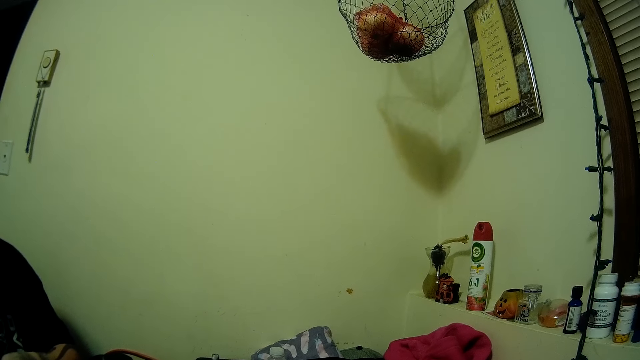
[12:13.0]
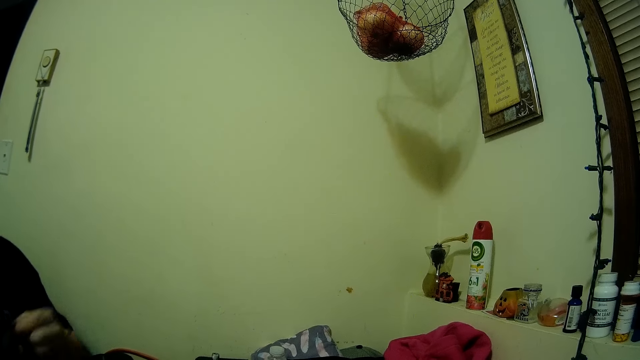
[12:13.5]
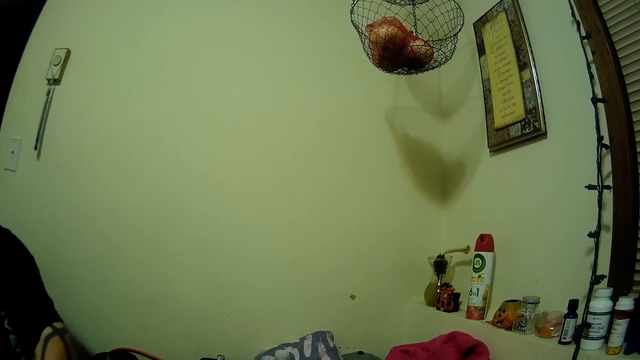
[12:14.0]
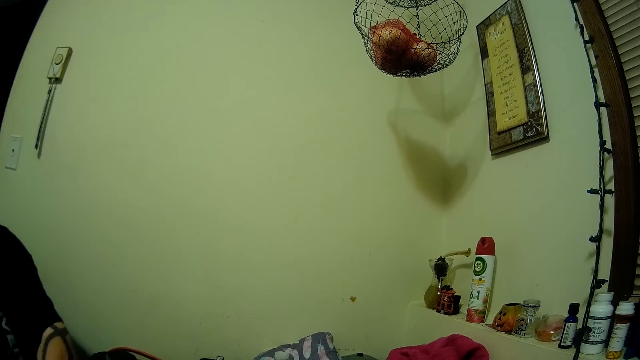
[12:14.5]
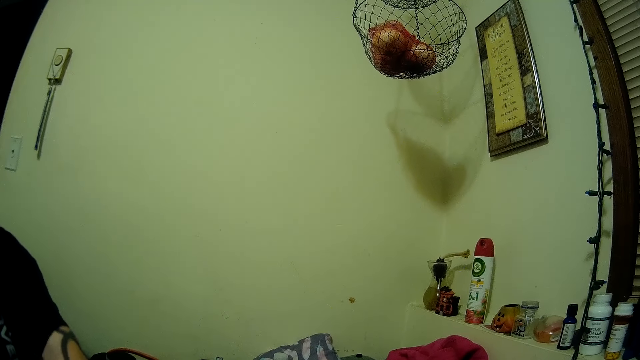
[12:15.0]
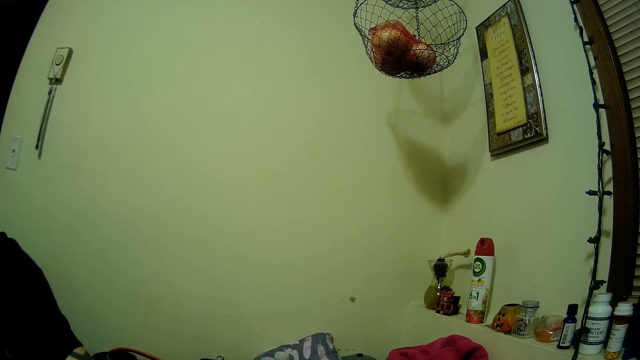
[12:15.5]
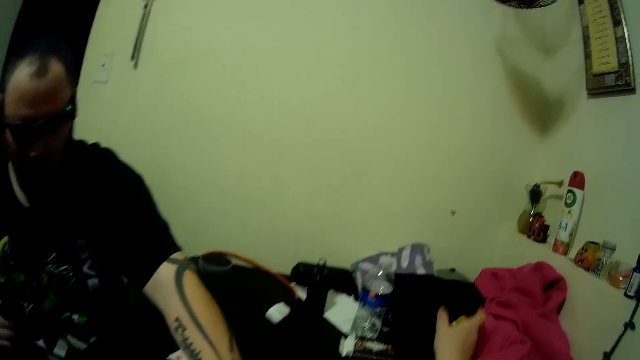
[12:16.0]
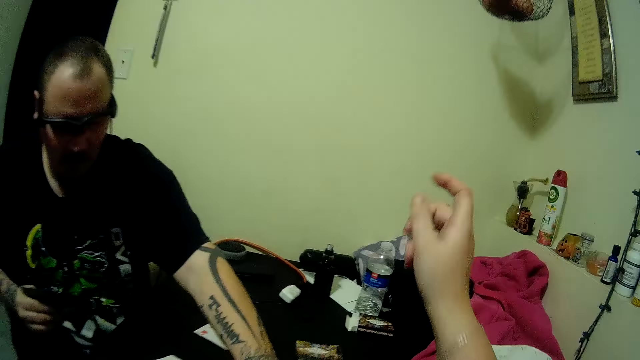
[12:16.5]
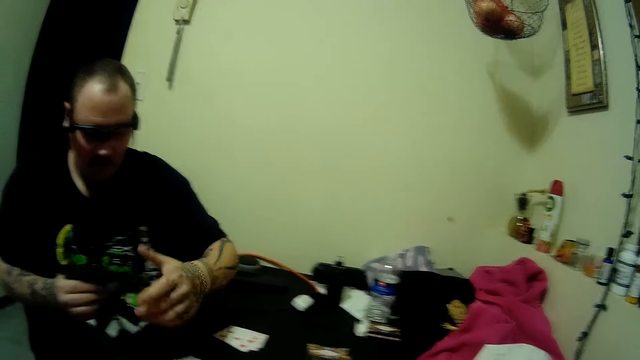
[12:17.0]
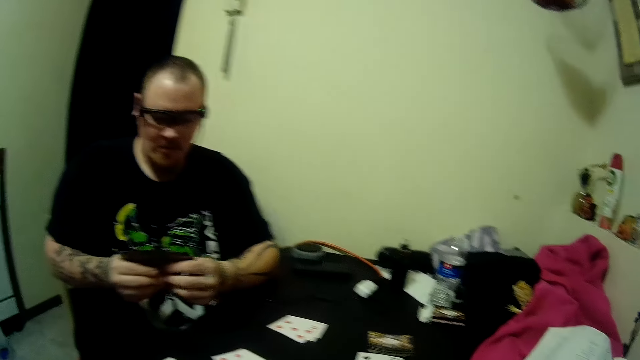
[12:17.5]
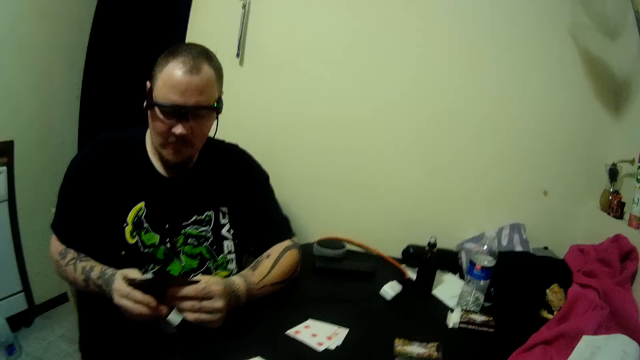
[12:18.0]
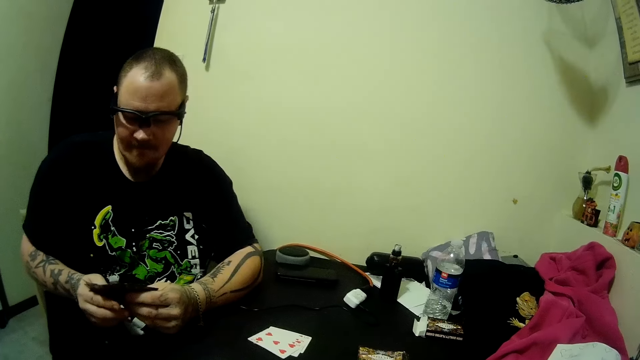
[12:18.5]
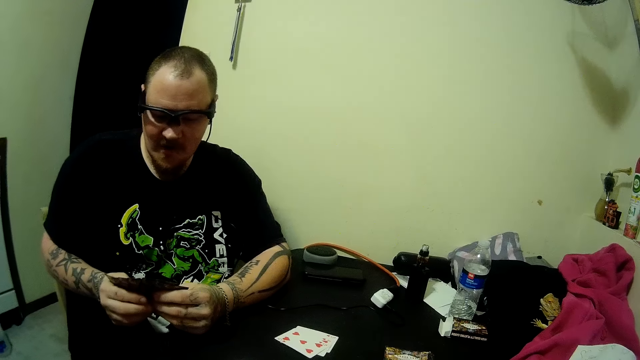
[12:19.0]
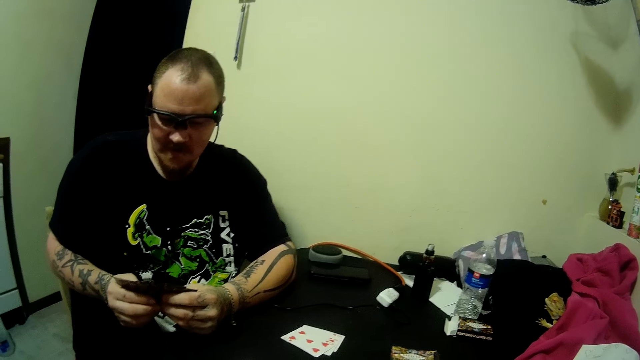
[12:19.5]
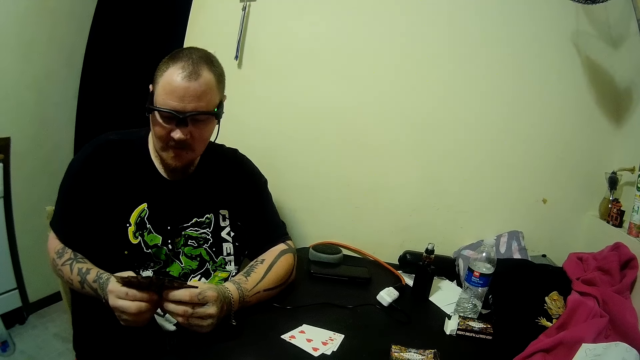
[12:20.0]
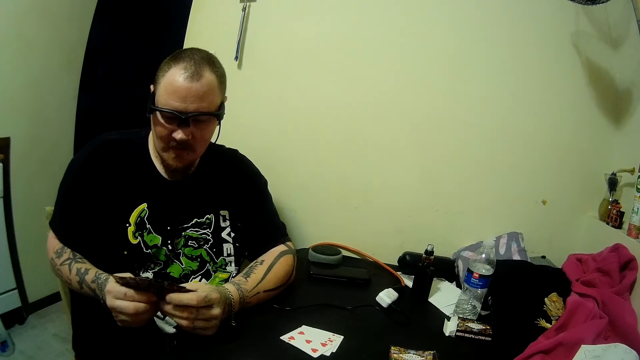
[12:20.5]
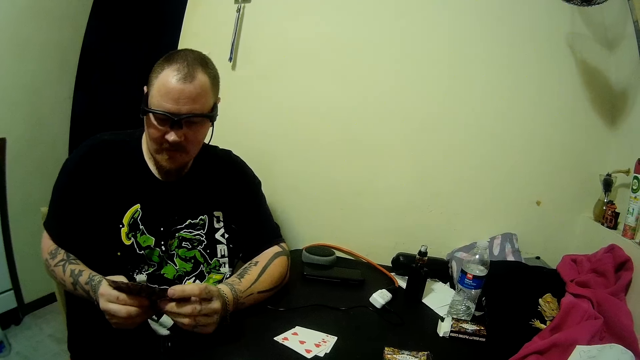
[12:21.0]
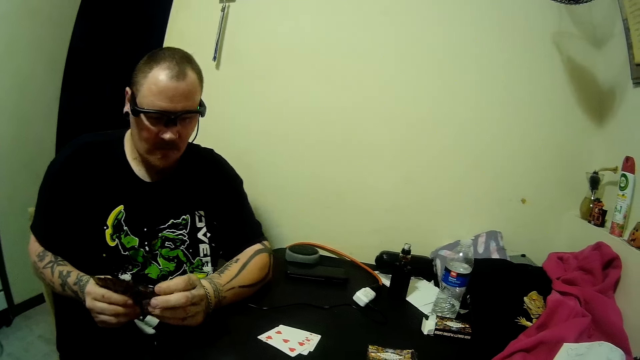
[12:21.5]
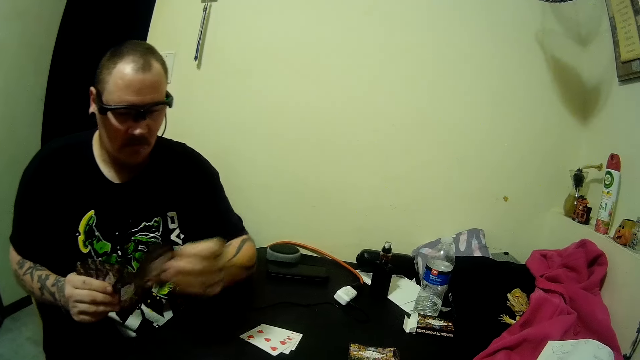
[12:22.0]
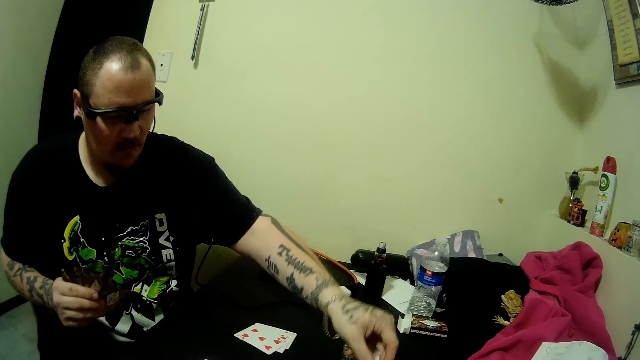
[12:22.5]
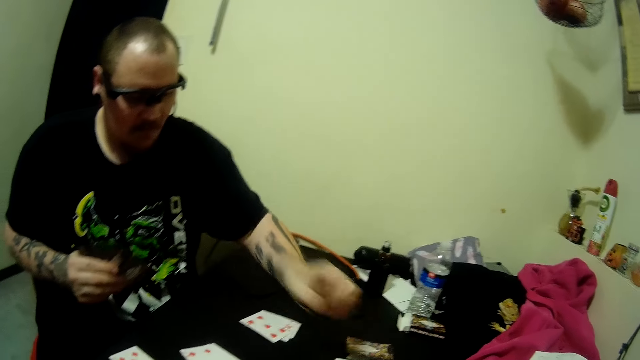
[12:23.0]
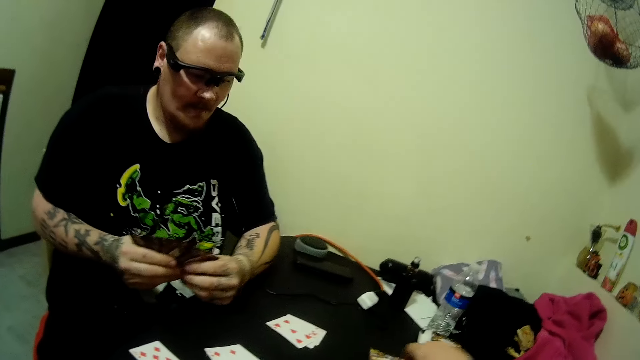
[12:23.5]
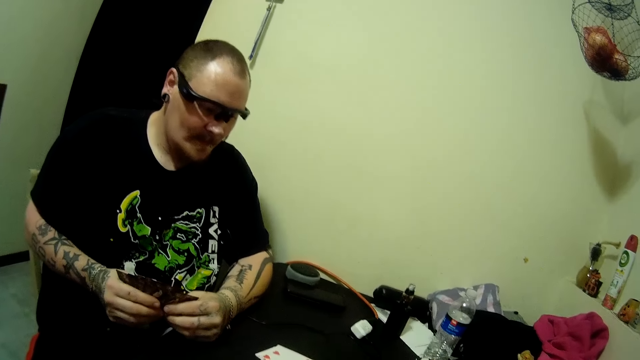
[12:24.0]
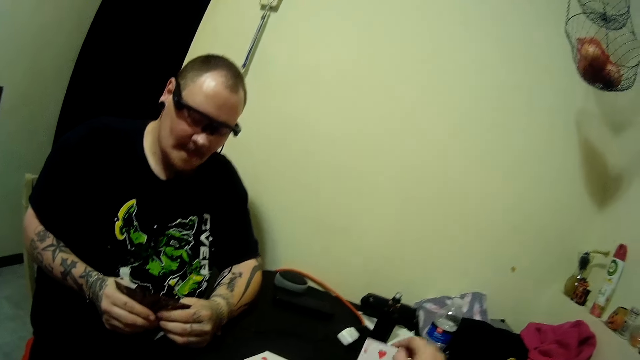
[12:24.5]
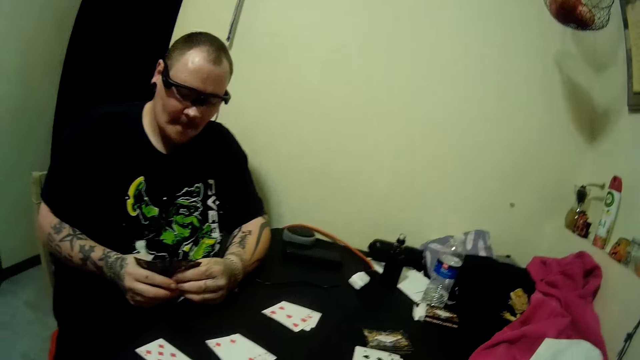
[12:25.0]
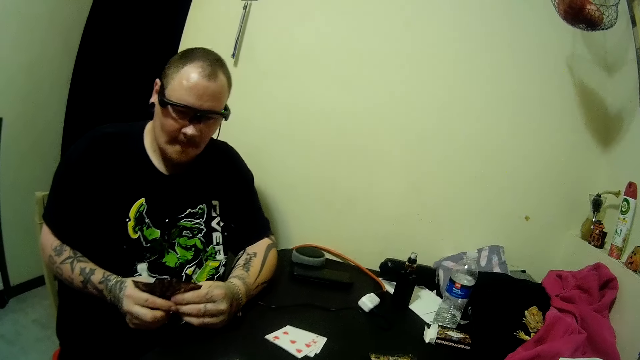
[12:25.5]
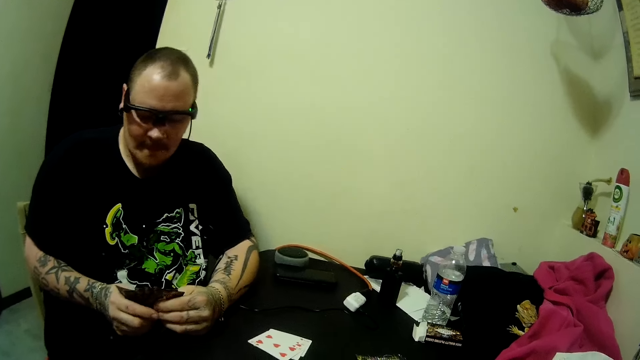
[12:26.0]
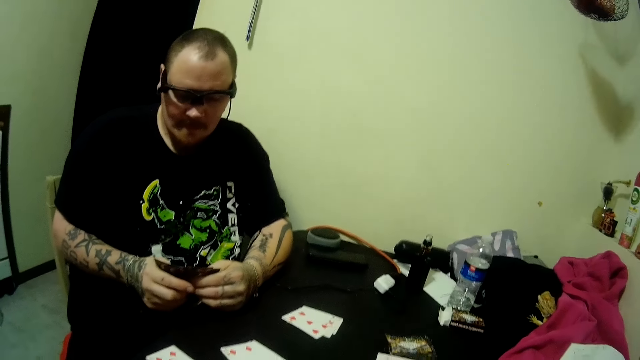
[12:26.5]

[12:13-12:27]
The camera wearer moves a hand. A man holds cards with hands and drops a card on the table. The man holds cards with hands. The camera wearer holds up a card.

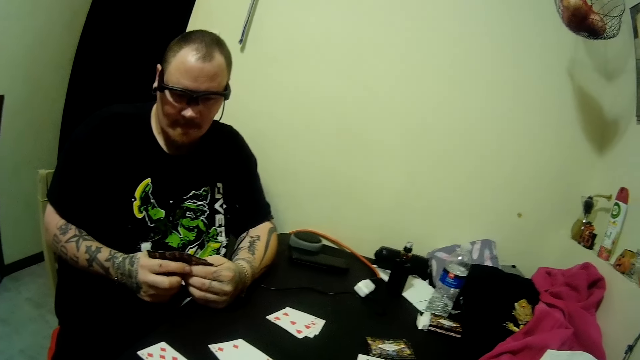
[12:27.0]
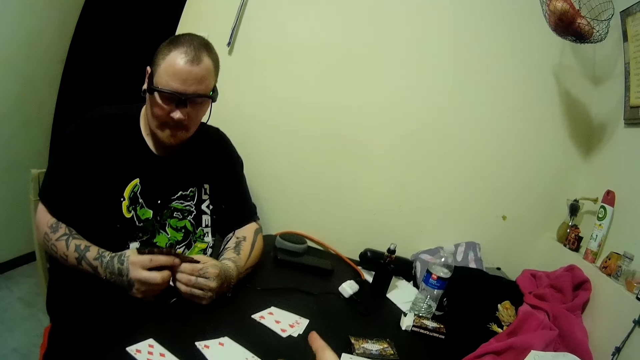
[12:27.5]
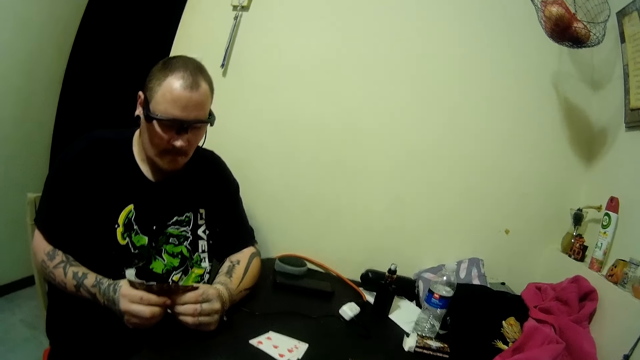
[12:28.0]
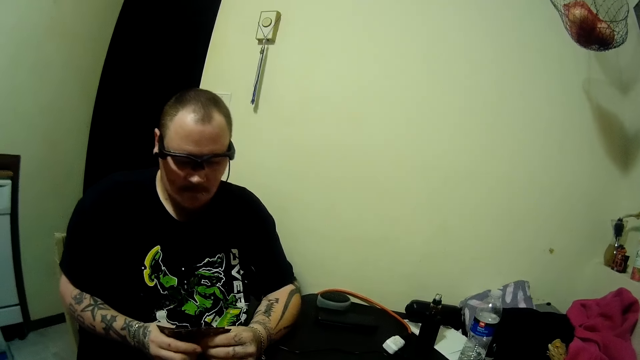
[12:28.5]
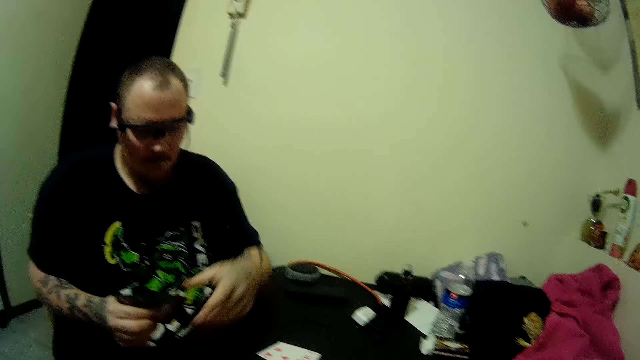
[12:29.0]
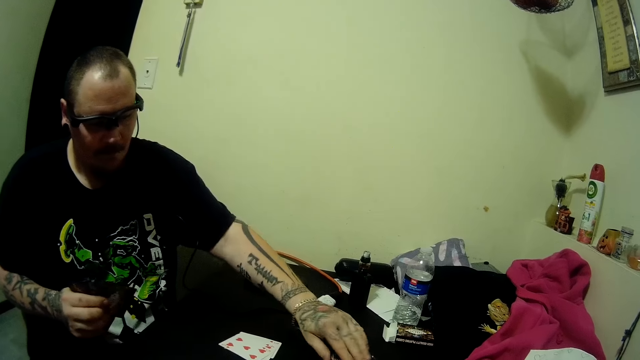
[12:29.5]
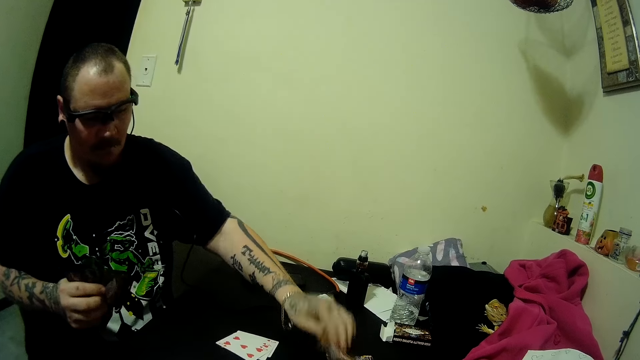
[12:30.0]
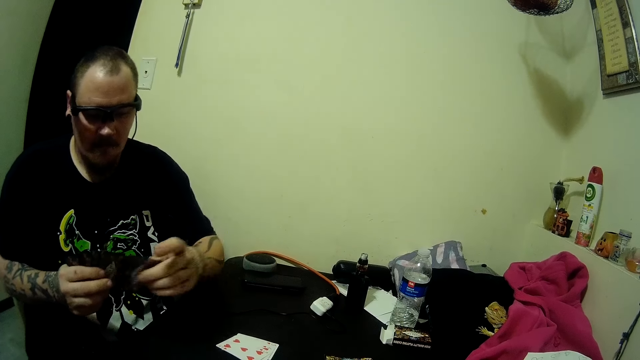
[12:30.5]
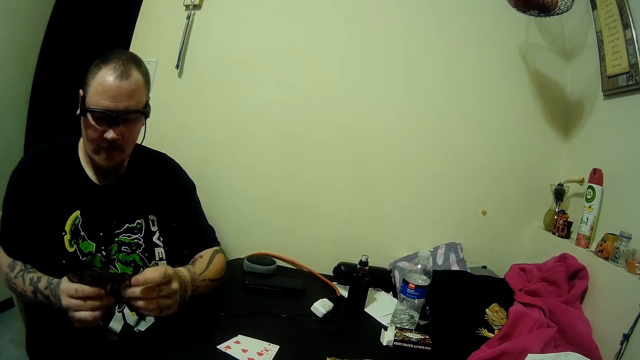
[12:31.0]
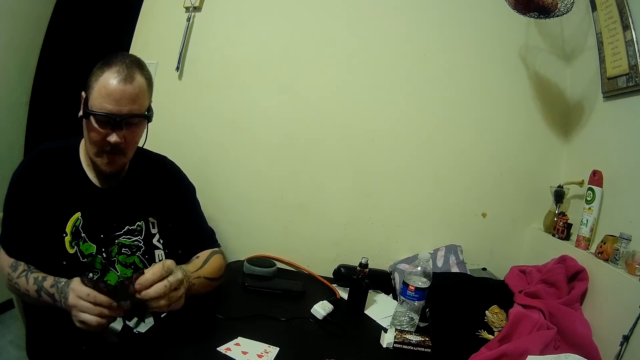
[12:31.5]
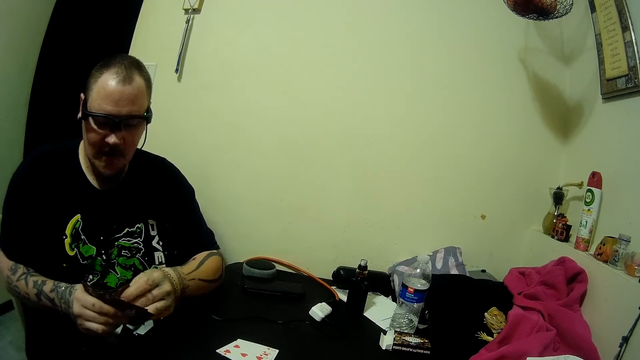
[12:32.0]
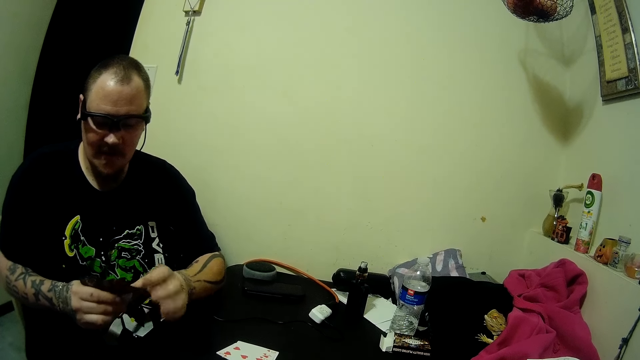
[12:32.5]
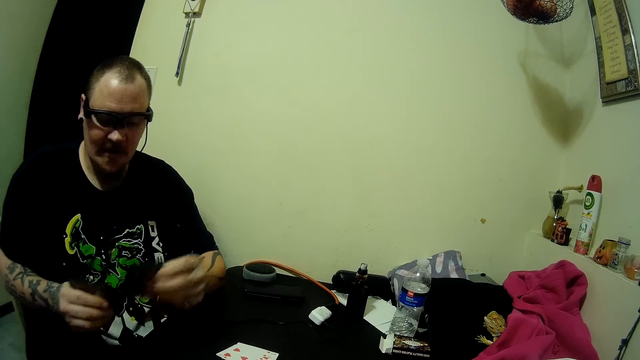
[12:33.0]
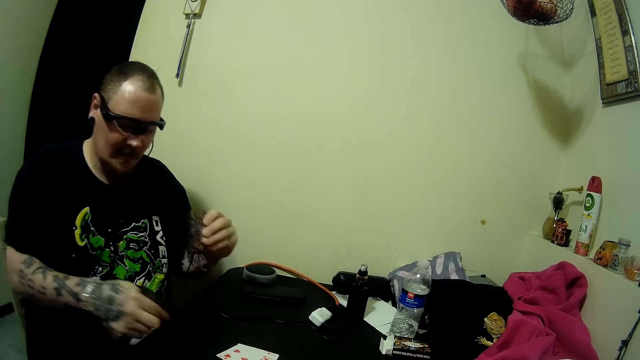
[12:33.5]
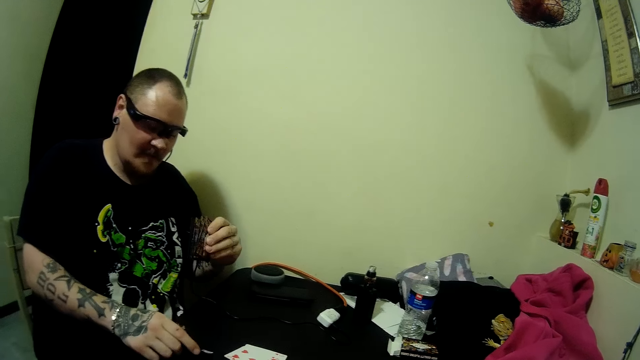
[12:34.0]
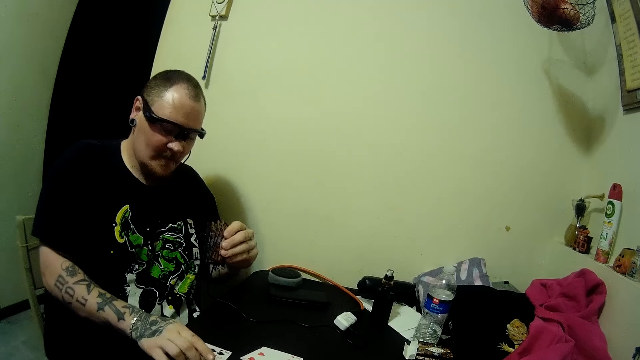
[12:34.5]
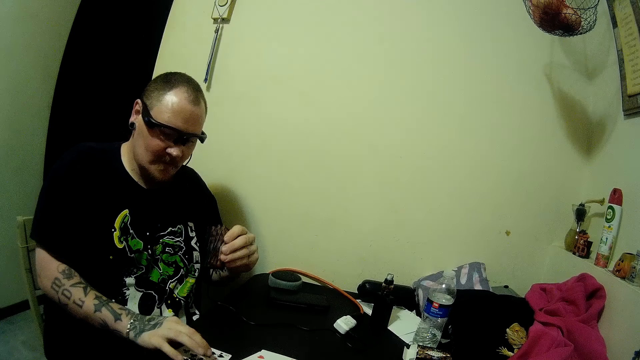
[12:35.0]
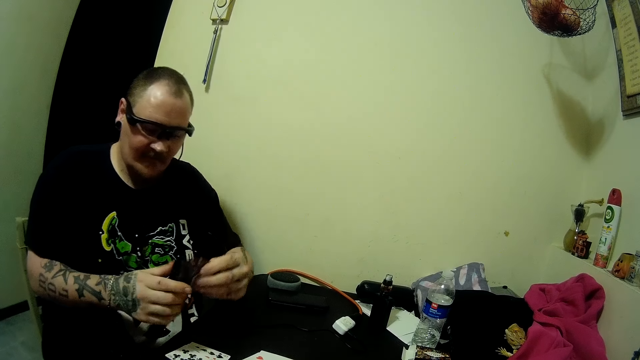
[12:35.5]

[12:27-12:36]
The man picks a card from the deck of cards on the table. He picks a card from the deck of cards on the table again. He puts cards together and drops some cards on the table.
